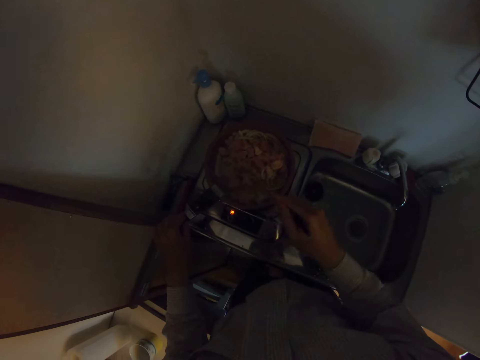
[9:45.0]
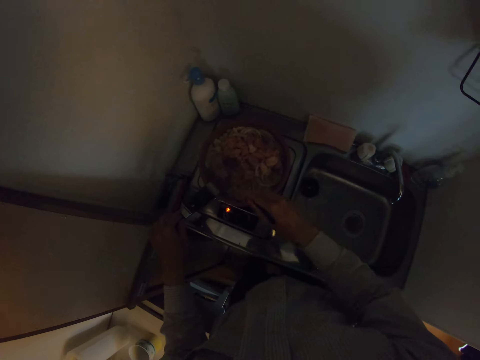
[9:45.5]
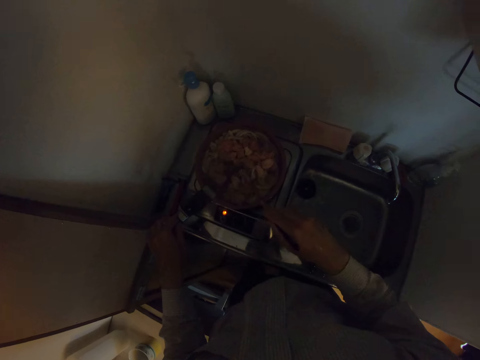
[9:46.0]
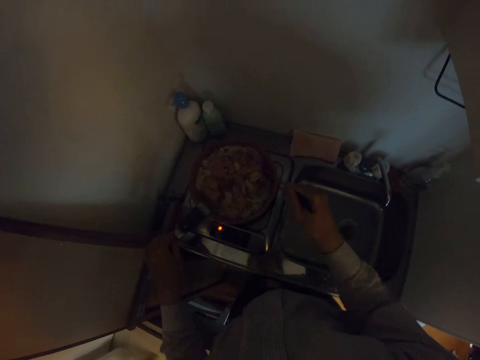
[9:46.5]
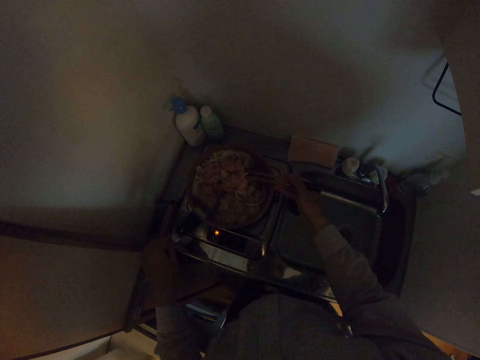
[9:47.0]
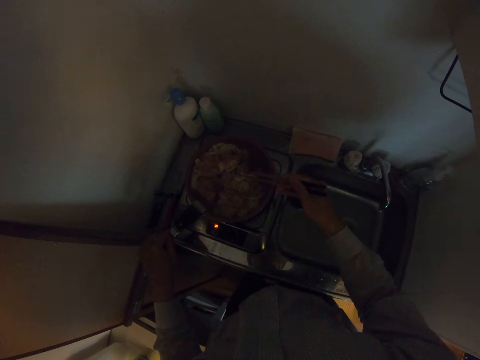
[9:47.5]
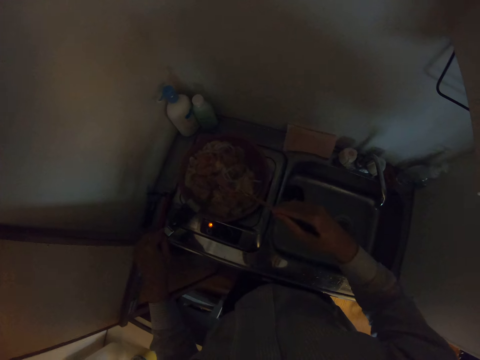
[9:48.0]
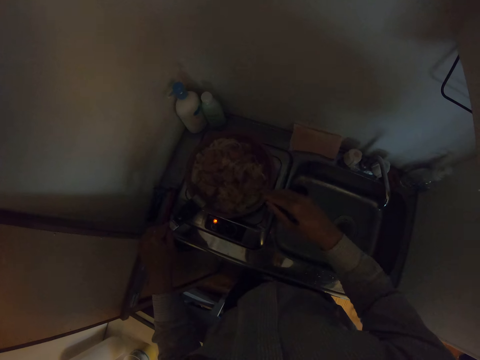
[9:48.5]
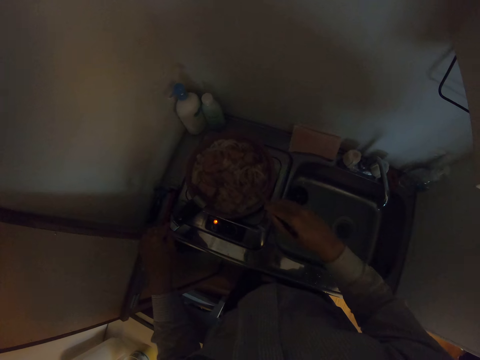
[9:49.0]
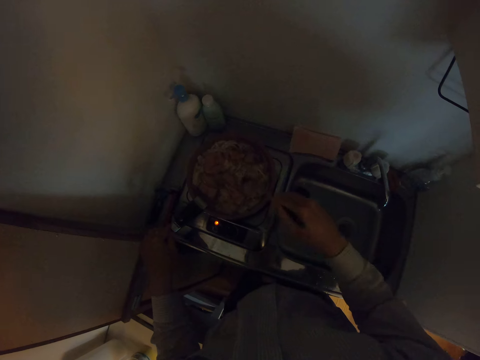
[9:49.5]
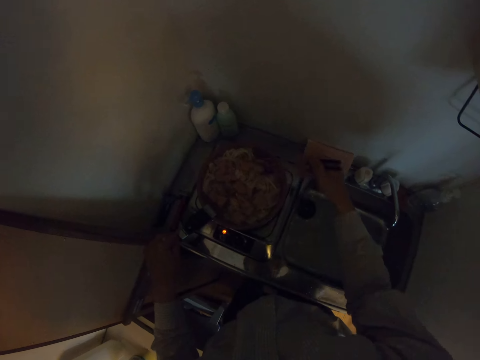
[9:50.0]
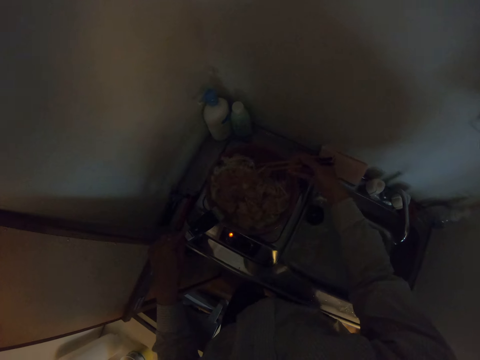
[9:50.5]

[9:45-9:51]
The camera wearer stirs the meat with the chopsticks.

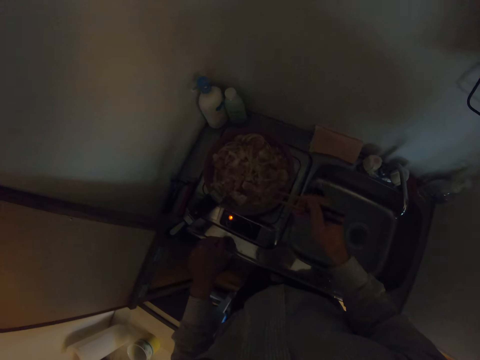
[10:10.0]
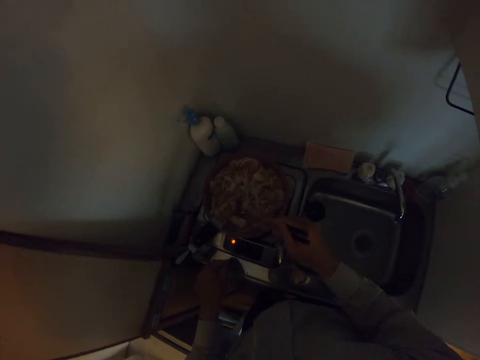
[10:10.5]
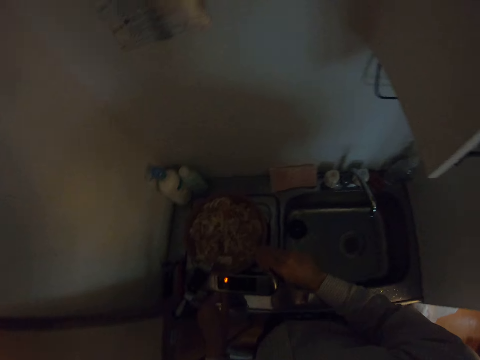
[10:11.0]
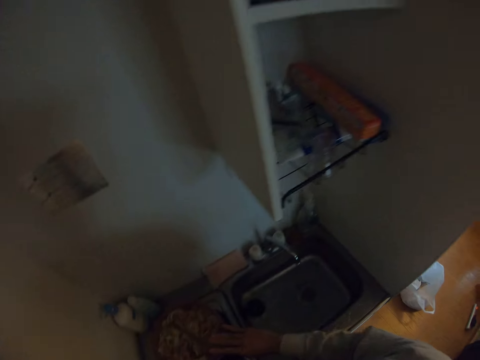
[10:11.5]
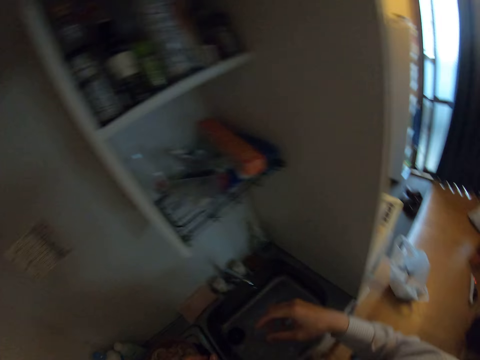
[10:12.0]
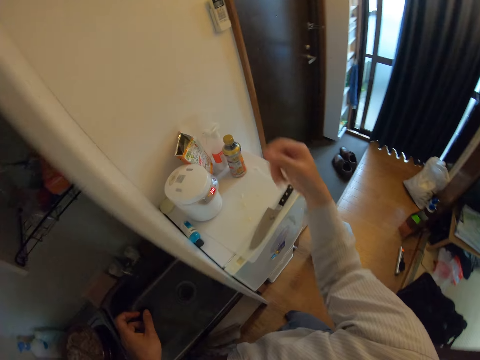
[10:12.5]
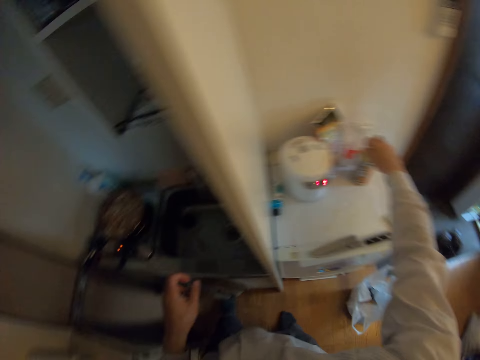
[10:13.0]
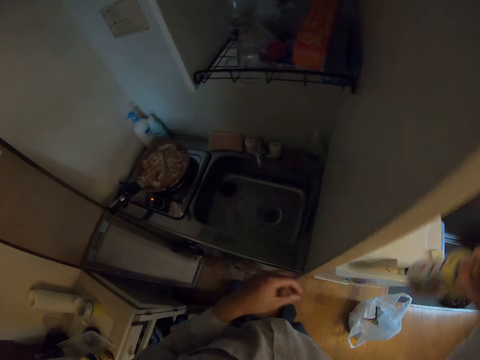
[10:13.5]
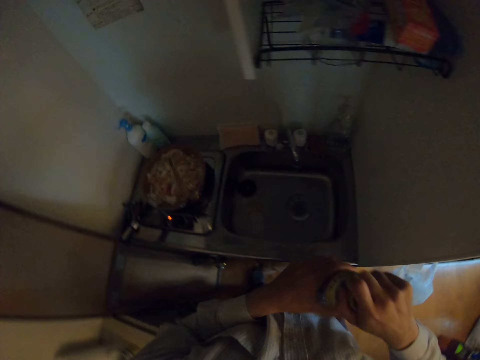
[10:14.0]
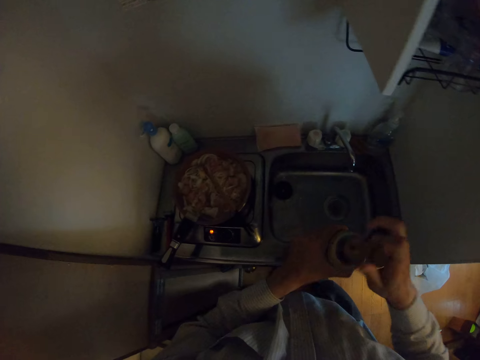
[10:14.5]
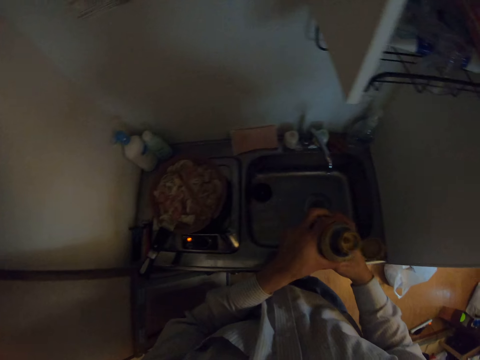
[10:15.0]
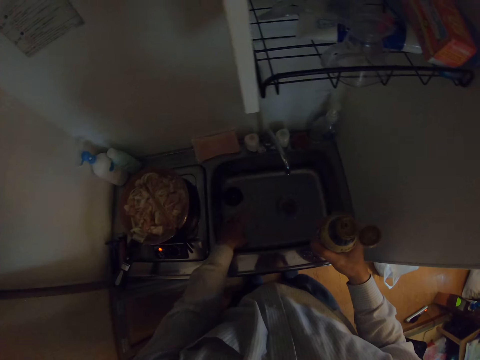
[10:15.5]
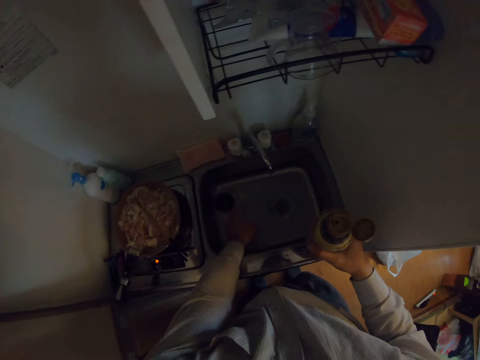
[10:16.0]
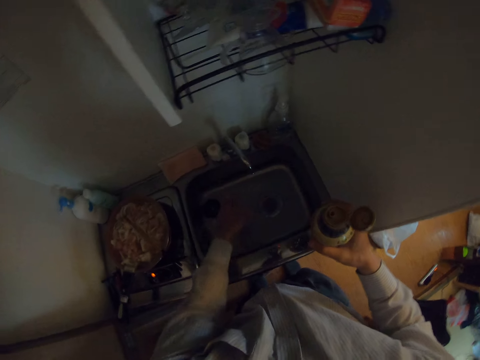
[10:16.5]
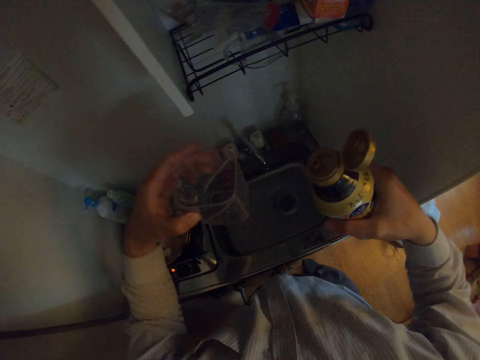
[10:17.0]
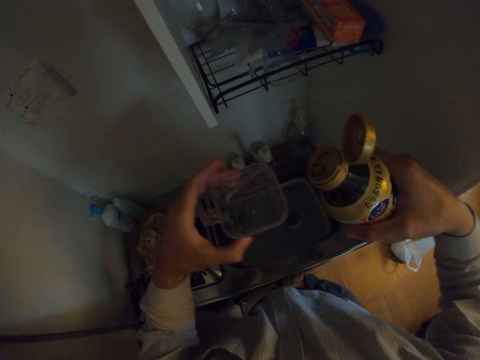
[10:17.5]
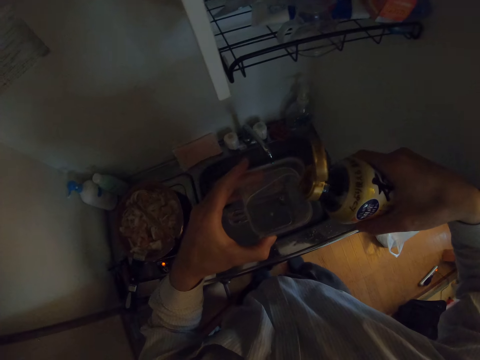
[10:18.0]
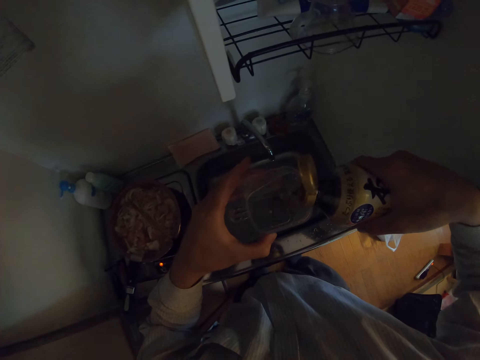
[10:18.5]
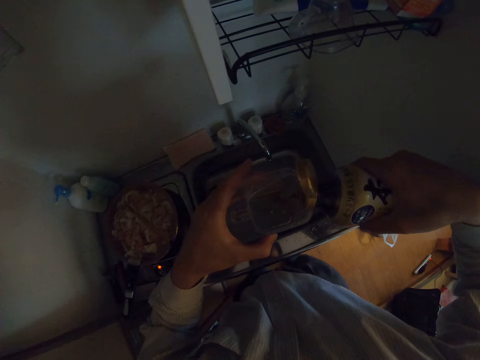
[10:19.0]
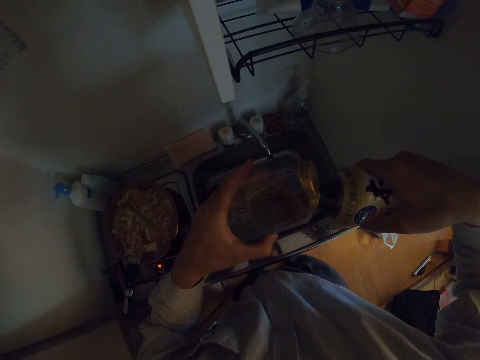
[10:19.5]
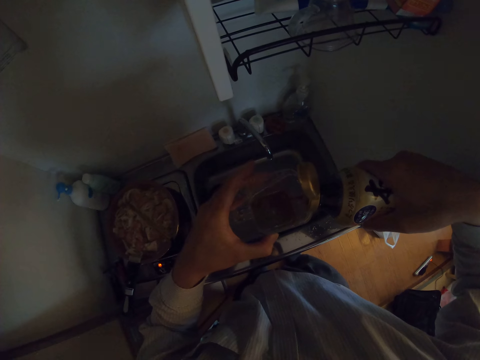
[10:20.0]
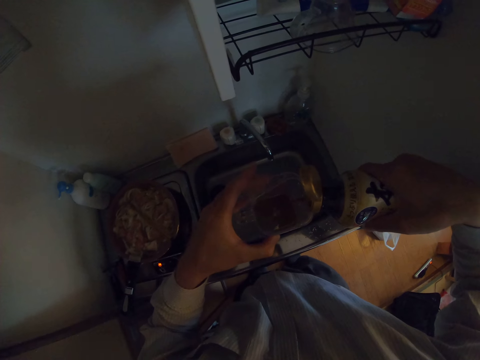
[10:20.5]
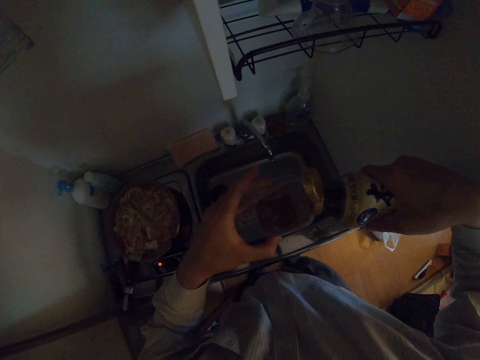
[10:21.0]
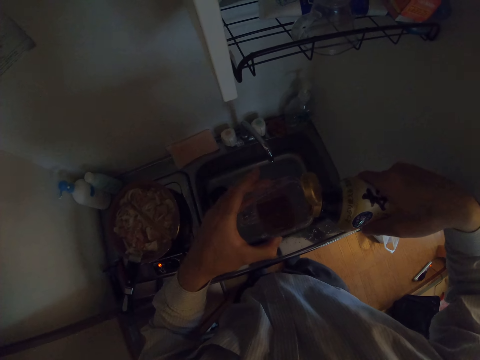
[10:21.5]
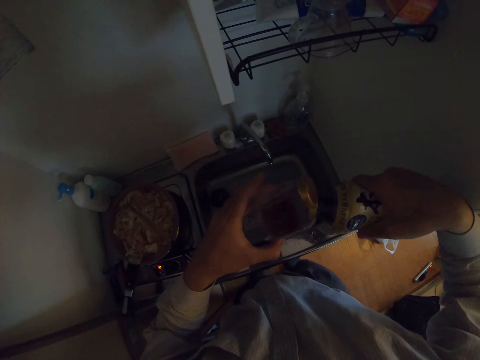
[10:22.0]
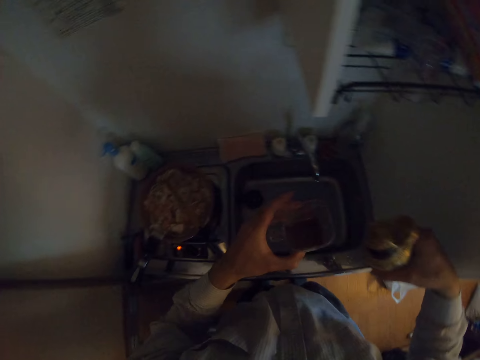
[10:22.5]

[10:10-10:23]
The camera wearer drops the chopsticks in the frying pan. They pick up a bottle from a fridge. They open the bottle. They pick up a cup from the sink. They pour oil from the bottle into the cup.

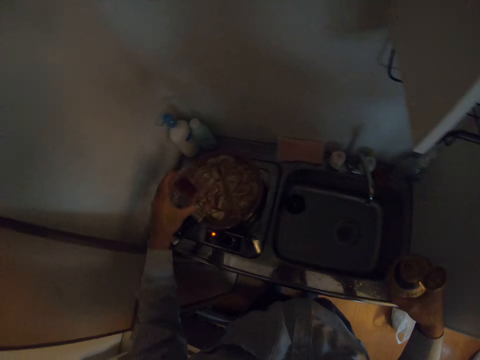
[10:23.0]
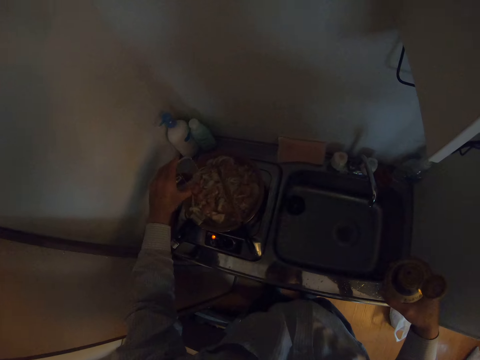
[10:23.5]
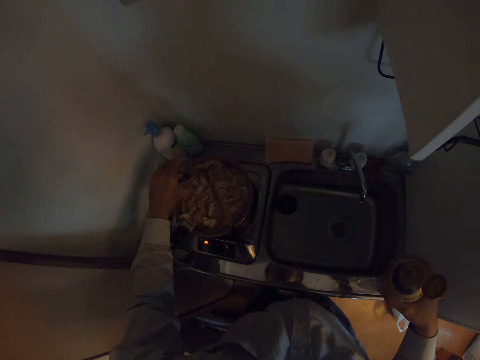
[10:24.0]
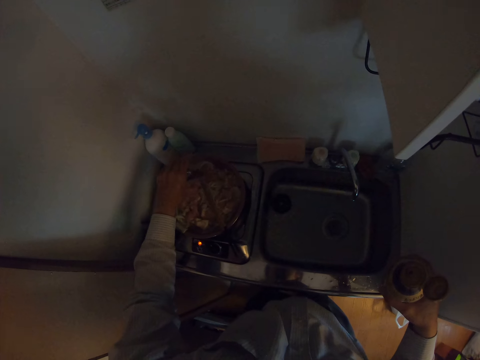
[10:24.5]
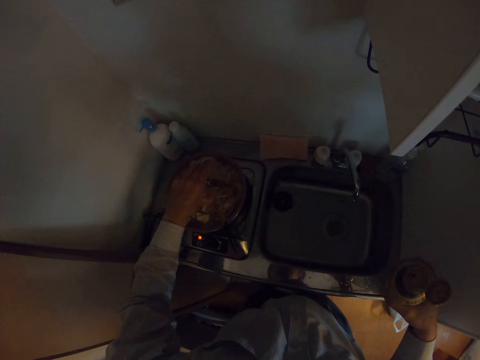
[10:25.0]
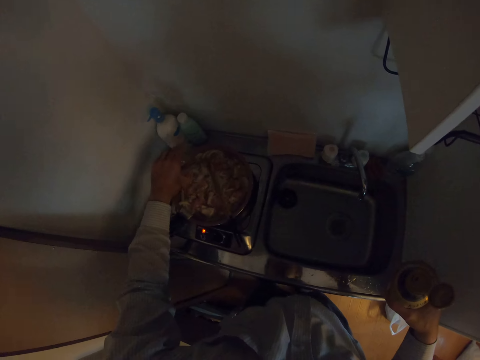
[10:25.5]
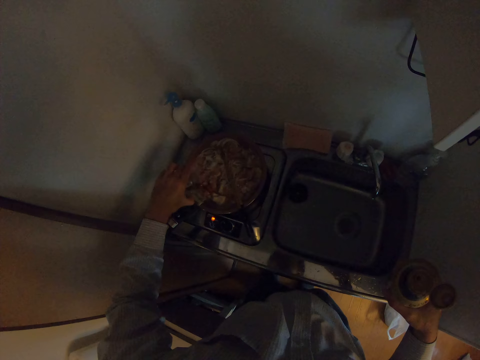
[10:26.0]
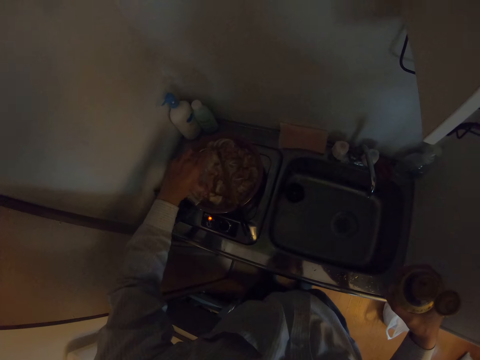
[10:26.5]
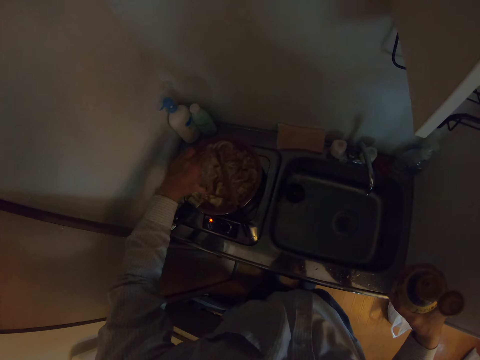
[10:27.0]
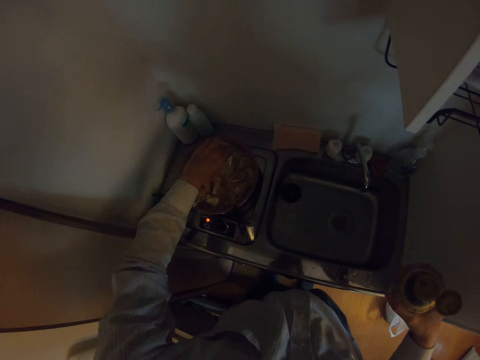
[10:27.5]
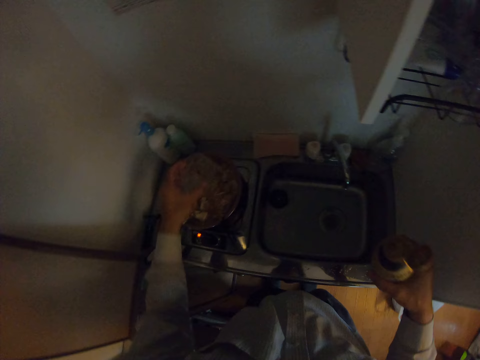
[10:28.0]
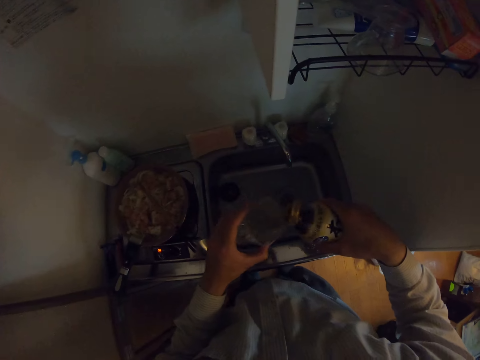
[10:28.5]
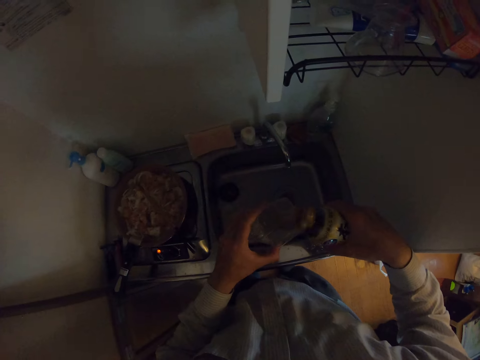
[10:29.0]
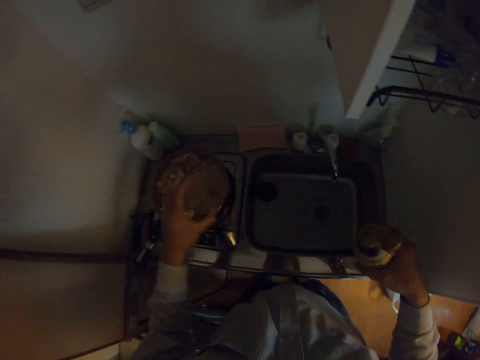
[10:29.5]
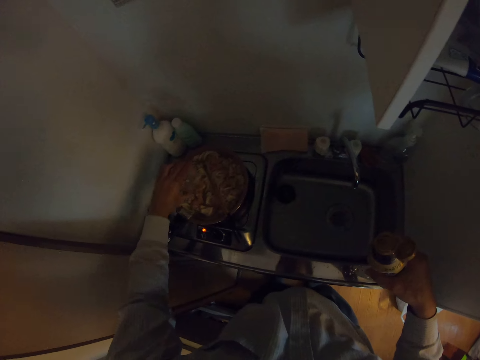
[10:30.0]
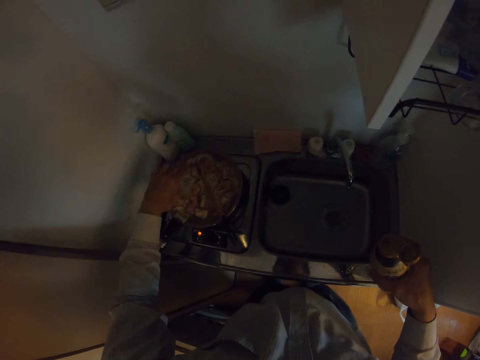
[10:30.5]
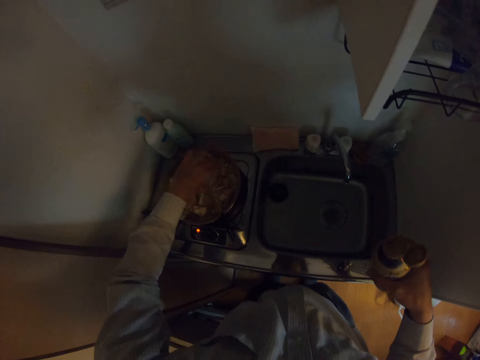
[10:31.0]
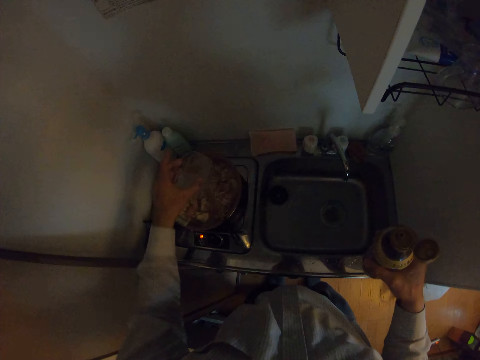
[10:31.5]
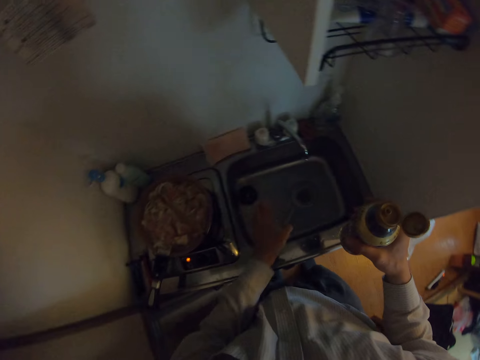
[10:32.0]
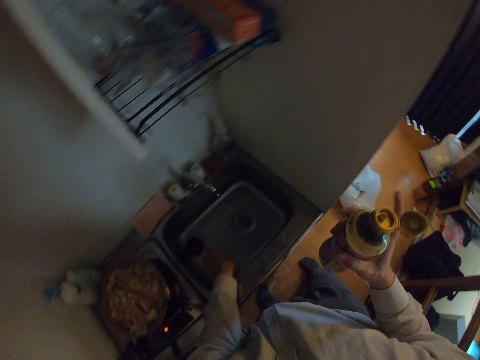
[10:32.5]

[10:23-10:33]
The camera wearer pours the oil from the cup into the frying pan. They pour the oil from the bottle into the cup. They pour the oil from the cup into the frying pan.
